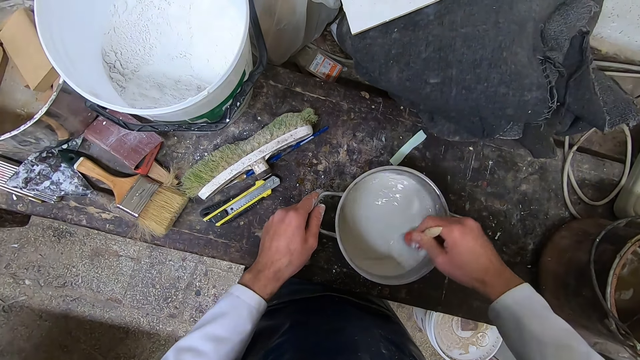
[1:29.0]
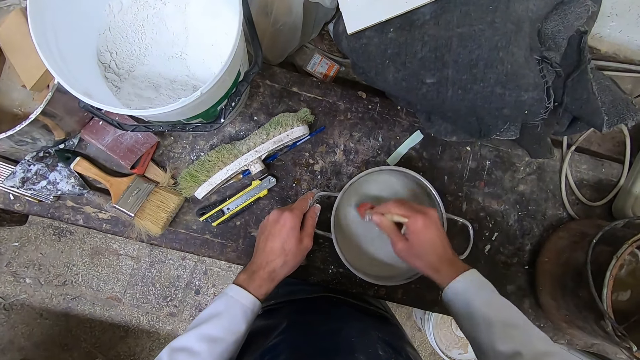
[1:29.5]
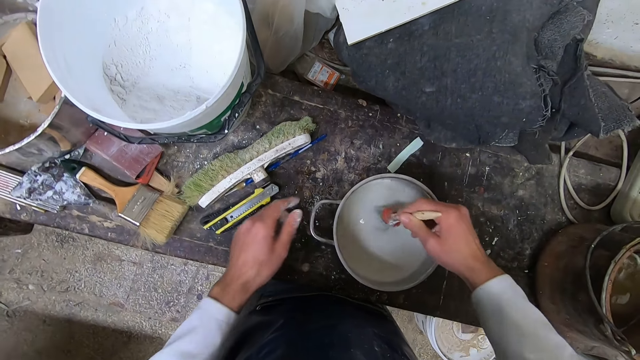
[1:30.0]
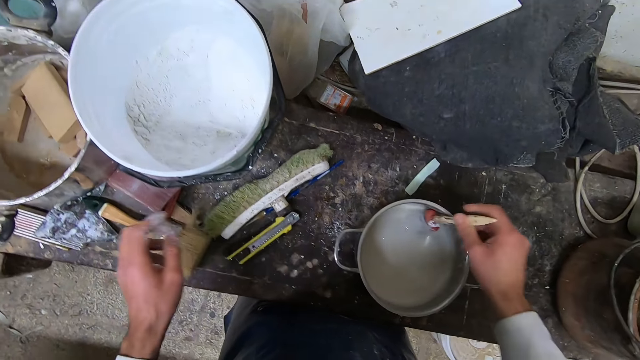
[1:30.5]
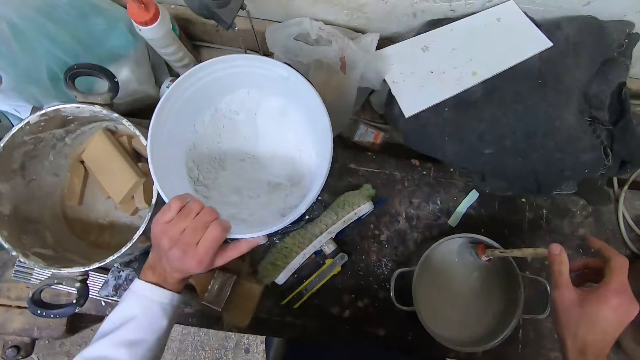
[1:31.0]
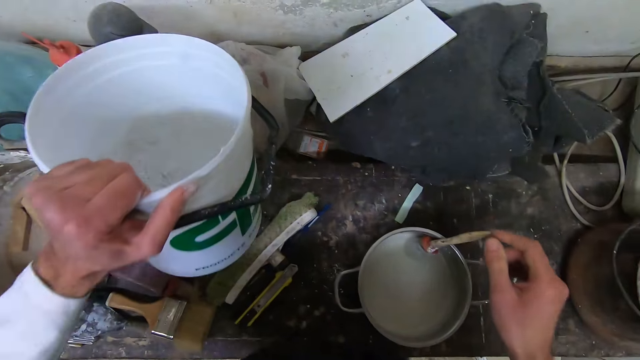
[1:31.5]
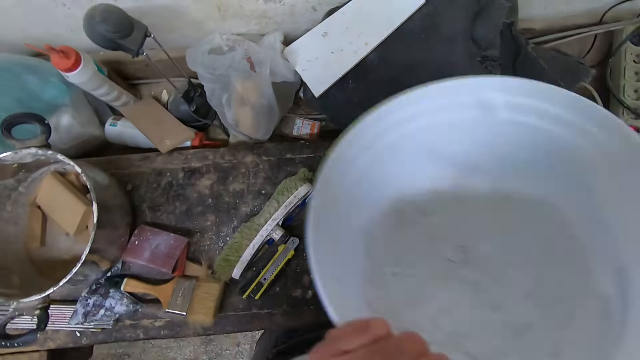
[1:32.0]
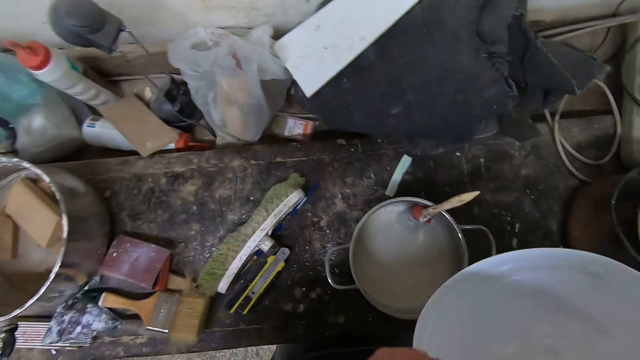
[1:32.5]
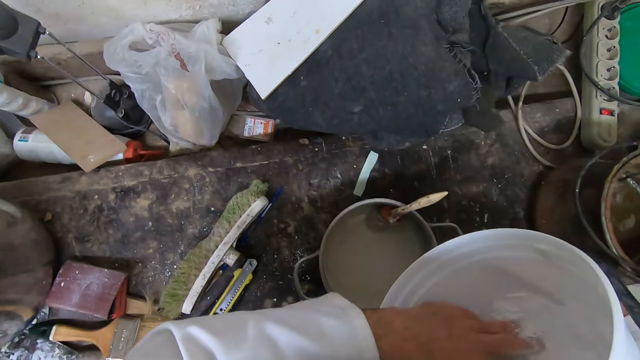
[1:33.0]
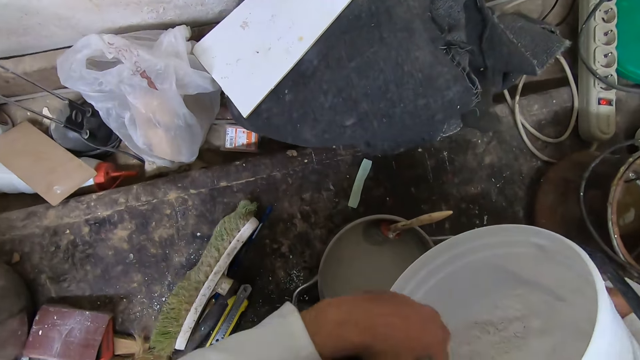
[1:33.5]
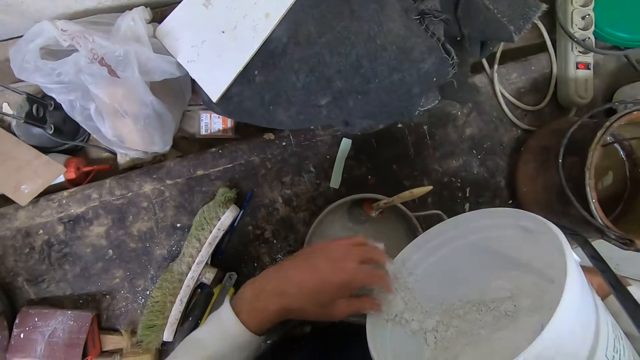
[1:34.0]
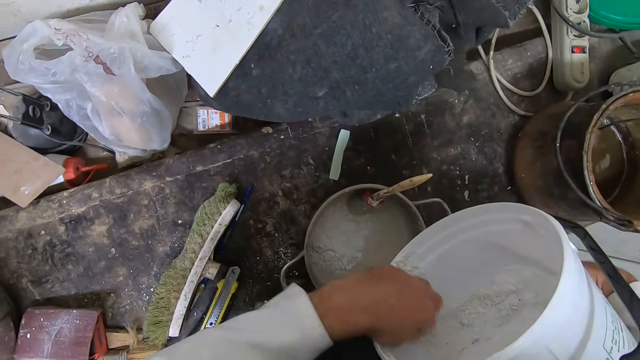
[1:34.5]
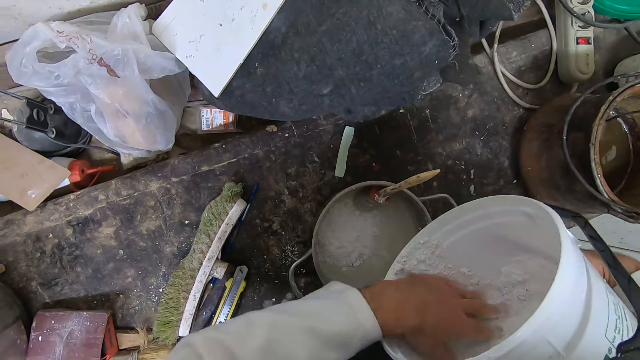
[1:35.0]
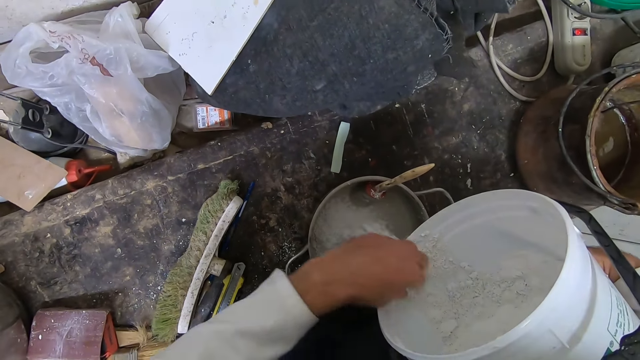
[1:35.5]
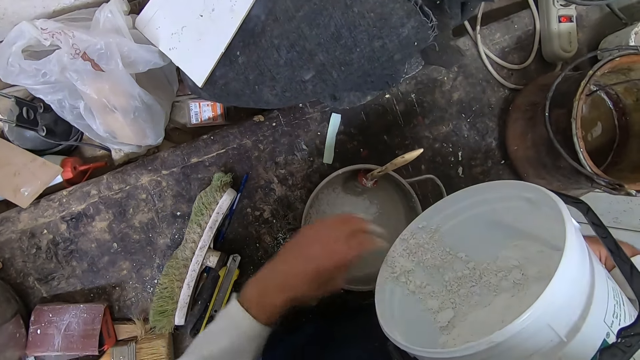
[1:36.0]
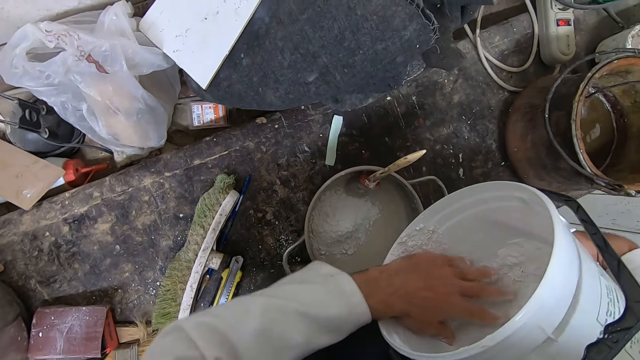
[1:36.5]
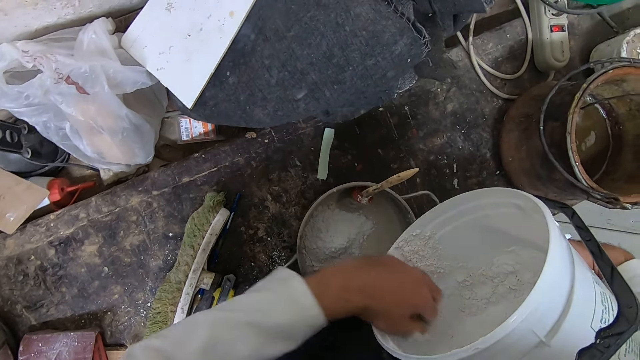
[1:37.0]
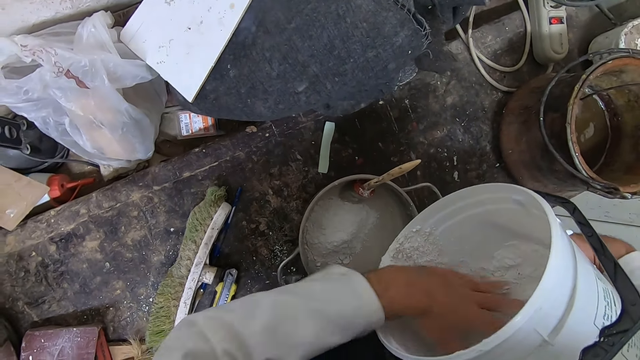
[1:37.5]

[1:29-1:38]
The camera wearer stops mixing the mixture. He picks up the bucket with his left hand. He carries the bucket with powder. He holds the pot in his right hand. He bends the bucket with powder. He scoops out some dry powdered paint into the pot with his left hand.

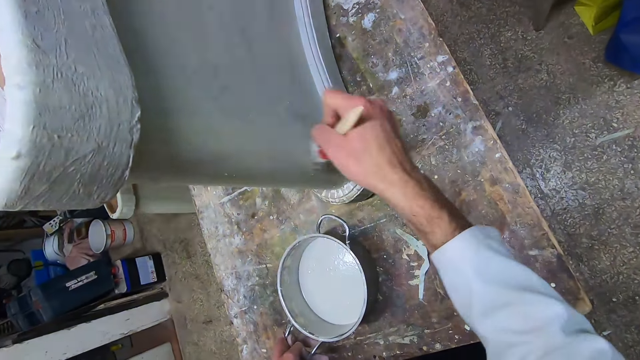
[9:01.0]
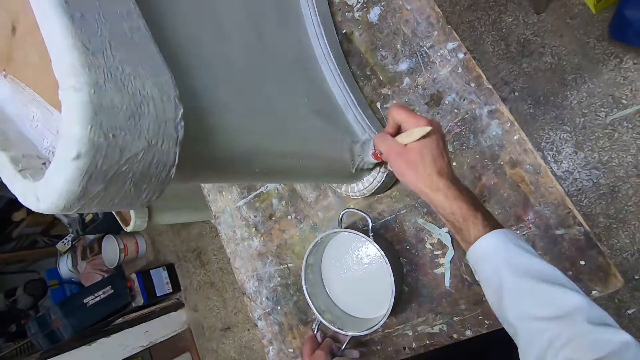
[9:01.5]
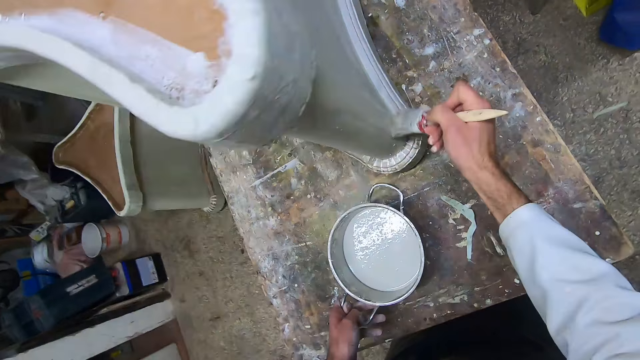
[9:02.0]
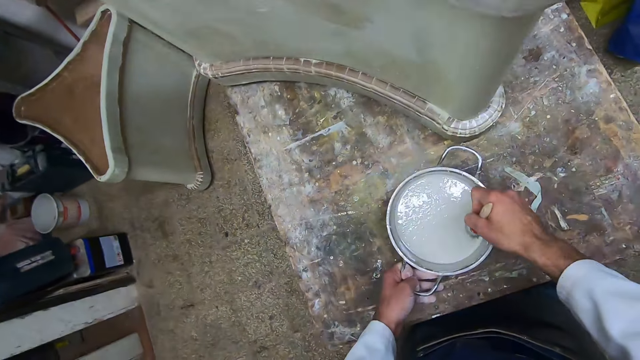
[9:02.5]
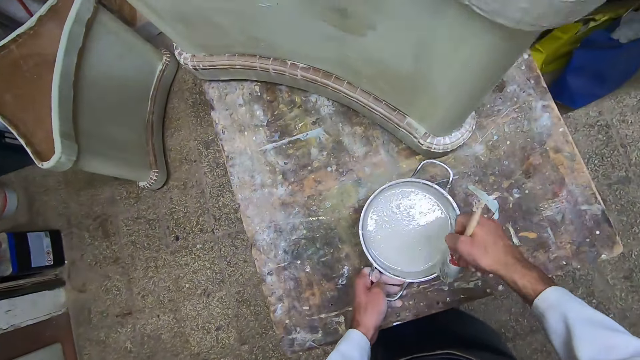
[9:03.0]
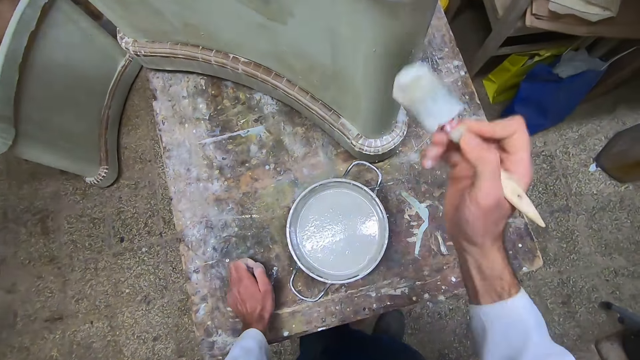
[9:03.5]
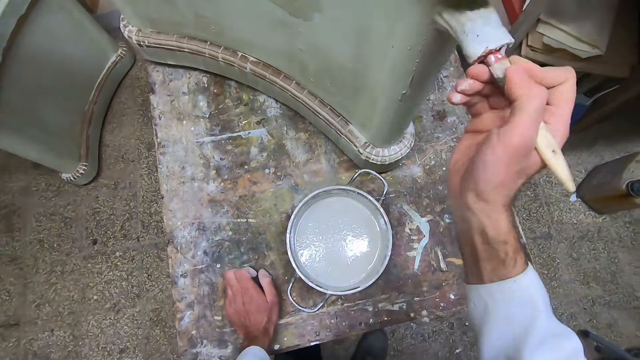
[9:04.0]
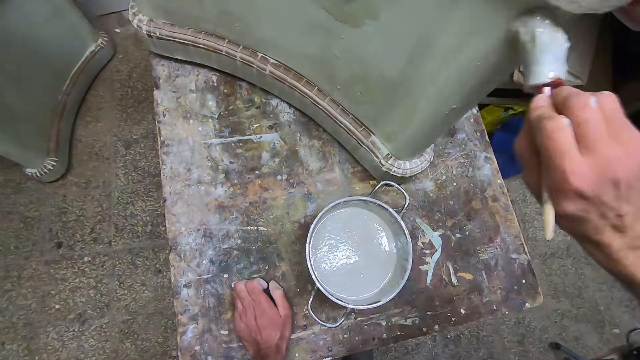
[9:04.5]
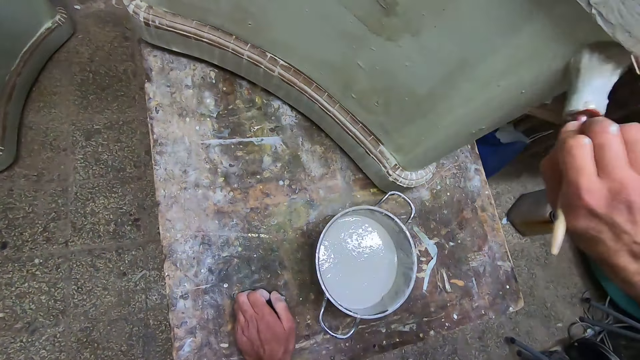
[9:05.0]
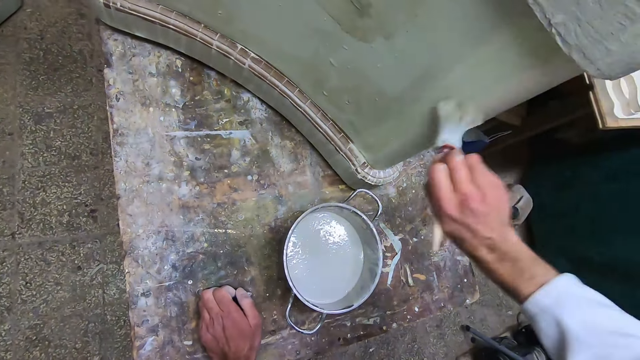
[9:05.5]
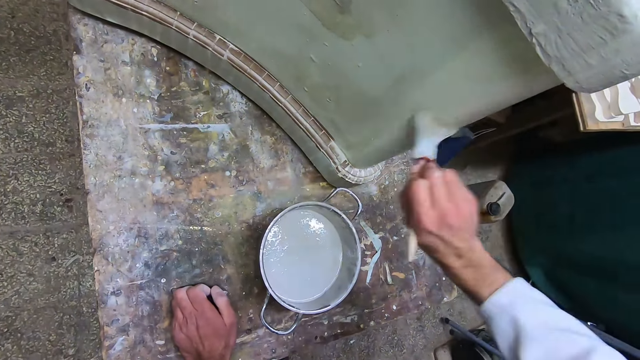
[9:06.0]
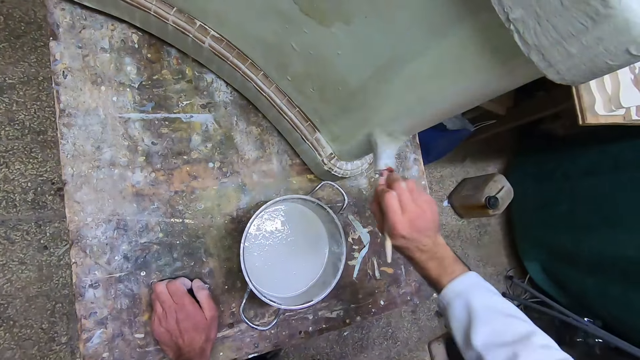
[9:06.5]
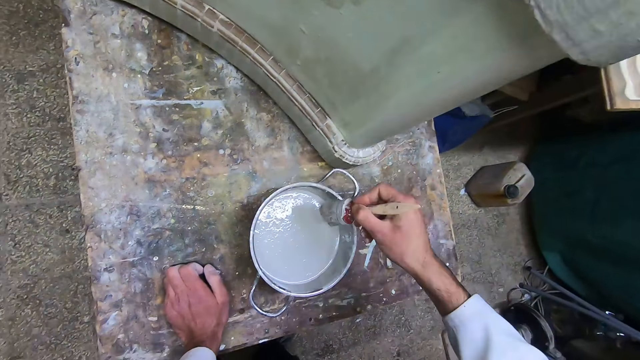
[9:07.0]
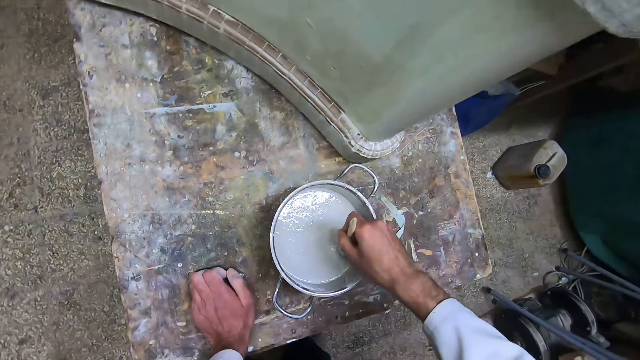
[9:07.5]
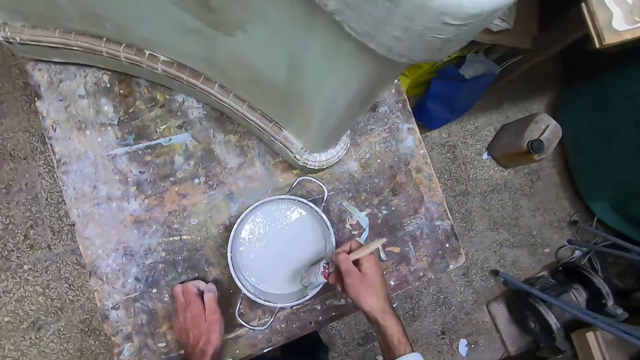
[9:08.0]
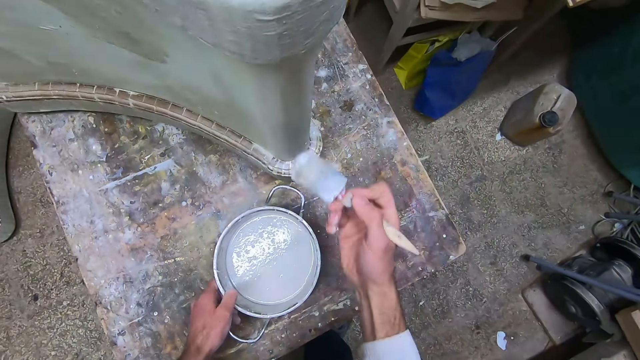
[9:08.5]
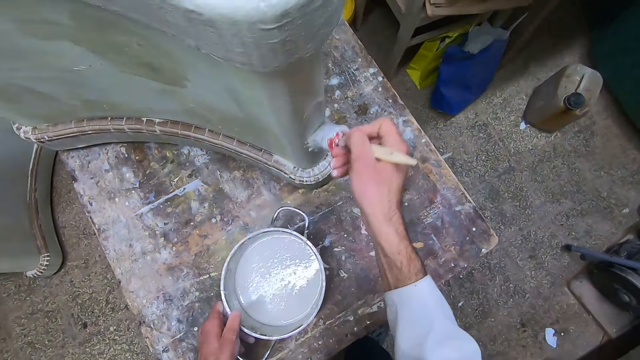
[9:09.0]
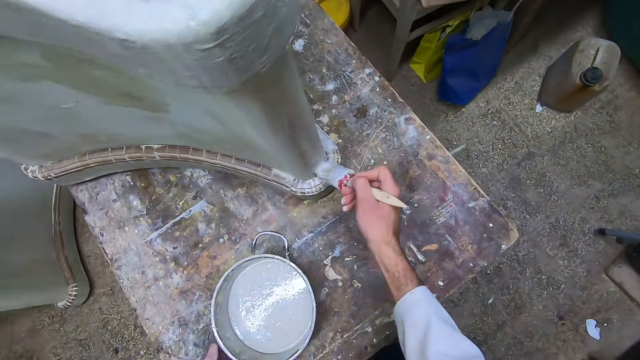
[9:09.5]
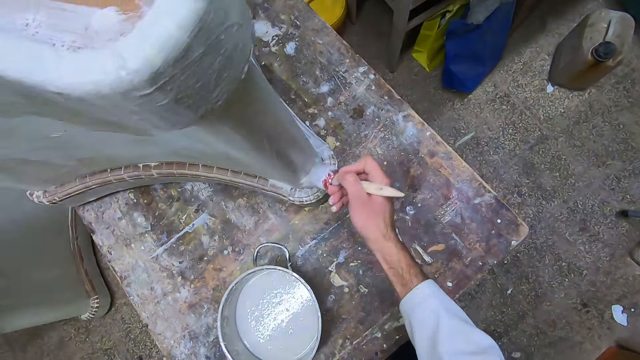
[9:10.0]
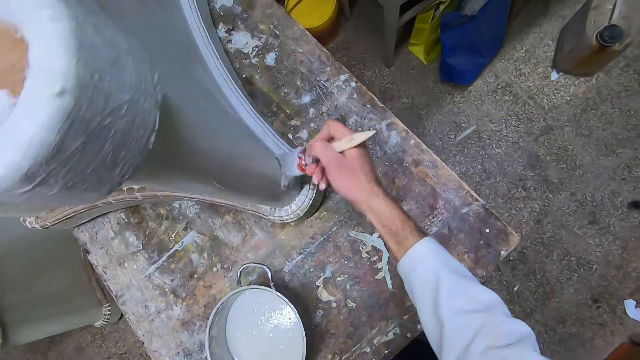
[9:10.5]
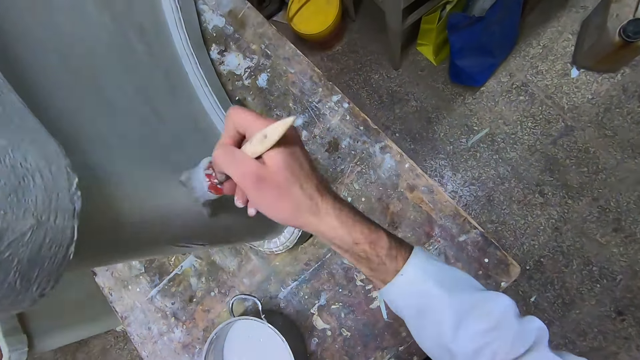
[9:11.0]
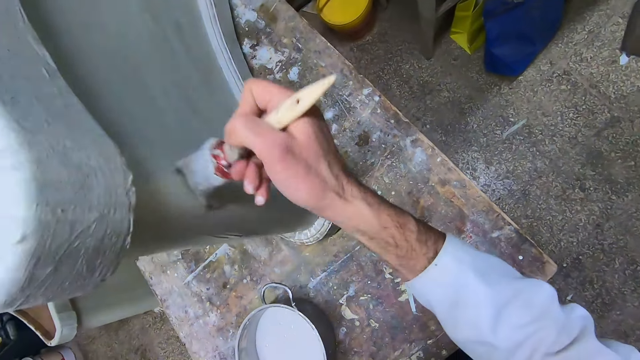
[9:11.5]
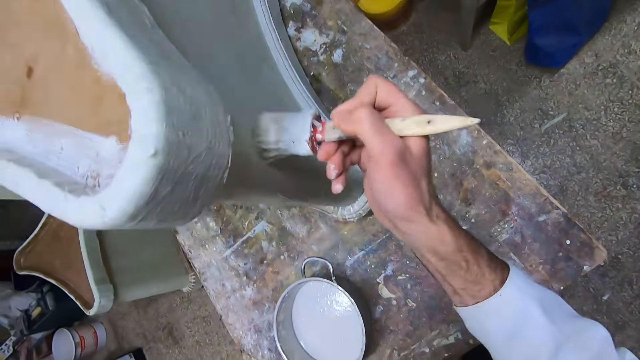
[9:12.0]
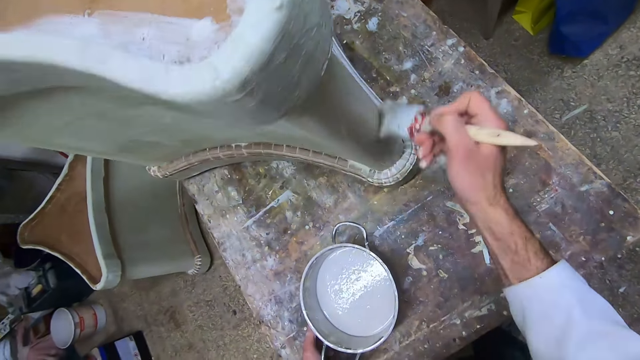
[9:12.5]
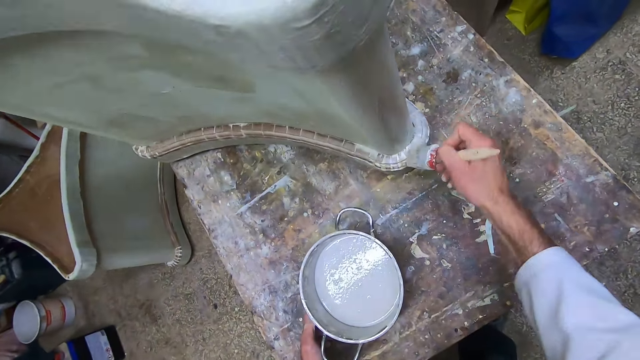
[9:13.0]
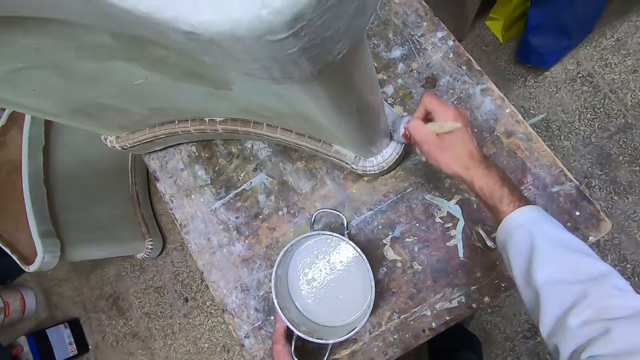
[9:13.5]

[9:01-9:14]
The camera wearer dips the brush into the liquid paint in the pot with his right hand. He removes his left hand from the handle of the pot. He applies the liquid paint on the furniture with the brush in his right hand. He places his left hand on the table. He dips the brush into the liquid paint in the pot with his right hand. He repositions the pot on the table with his left hand. He applies the liquid paint on the furniture with the brush in his right hand.
